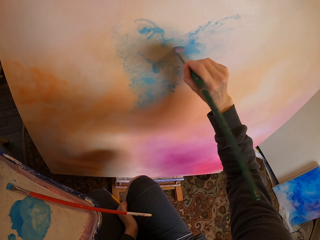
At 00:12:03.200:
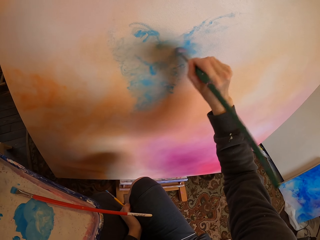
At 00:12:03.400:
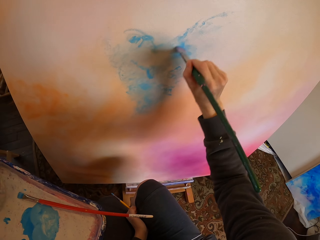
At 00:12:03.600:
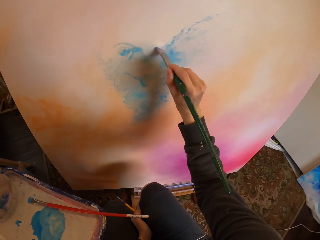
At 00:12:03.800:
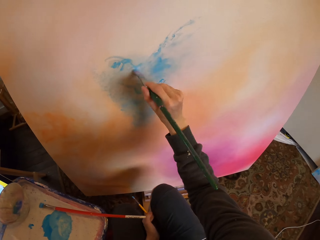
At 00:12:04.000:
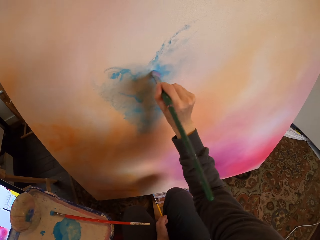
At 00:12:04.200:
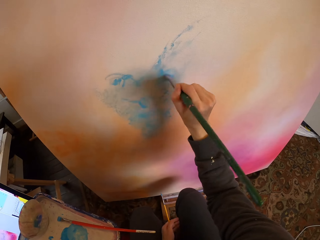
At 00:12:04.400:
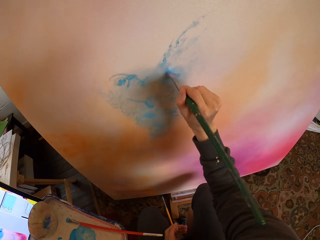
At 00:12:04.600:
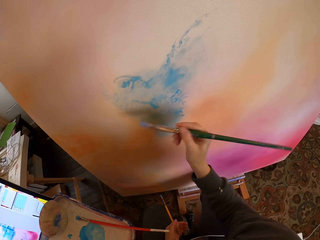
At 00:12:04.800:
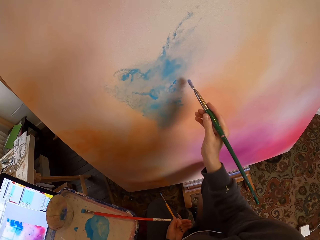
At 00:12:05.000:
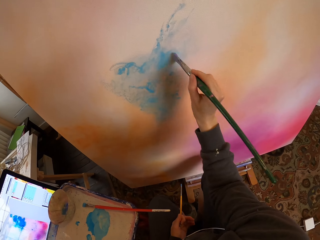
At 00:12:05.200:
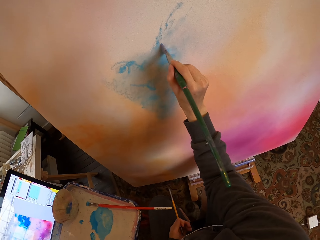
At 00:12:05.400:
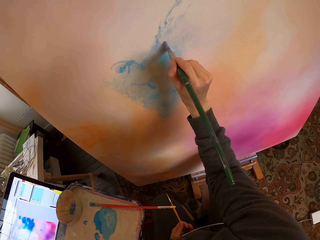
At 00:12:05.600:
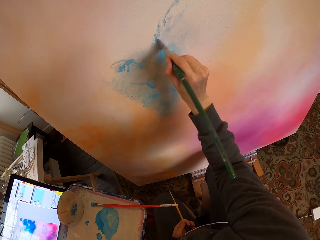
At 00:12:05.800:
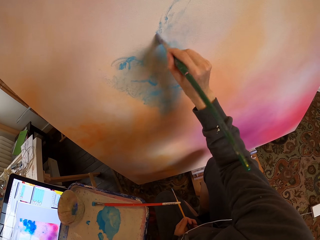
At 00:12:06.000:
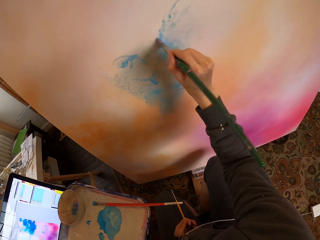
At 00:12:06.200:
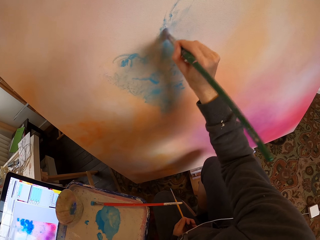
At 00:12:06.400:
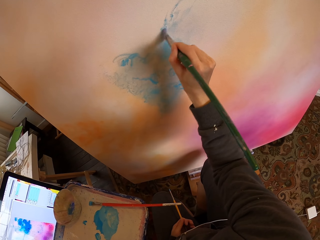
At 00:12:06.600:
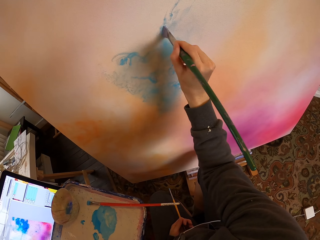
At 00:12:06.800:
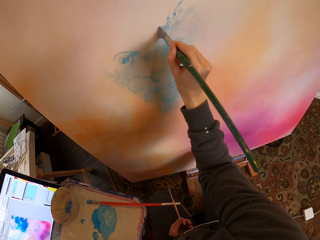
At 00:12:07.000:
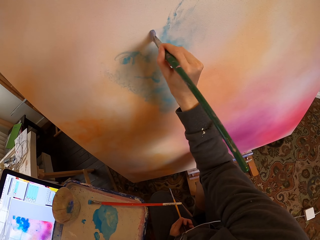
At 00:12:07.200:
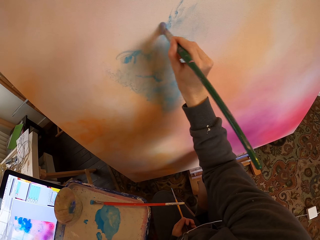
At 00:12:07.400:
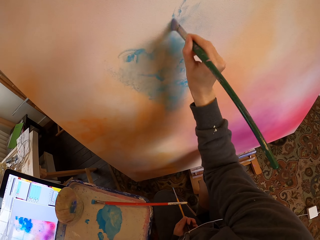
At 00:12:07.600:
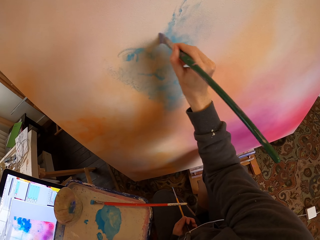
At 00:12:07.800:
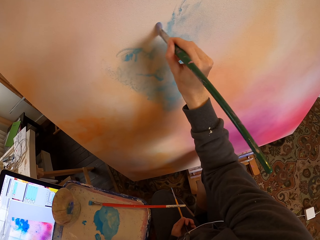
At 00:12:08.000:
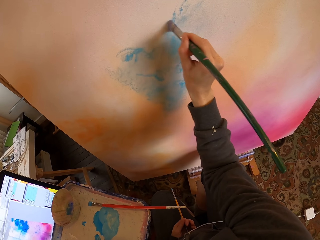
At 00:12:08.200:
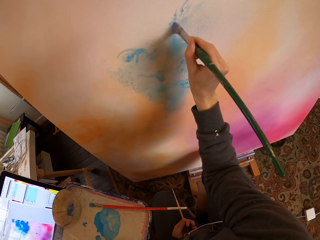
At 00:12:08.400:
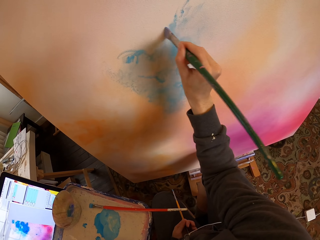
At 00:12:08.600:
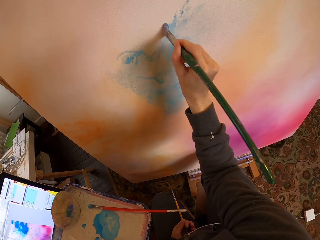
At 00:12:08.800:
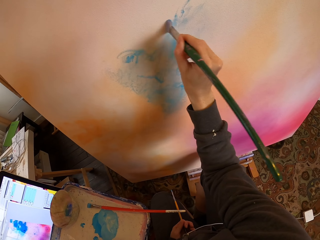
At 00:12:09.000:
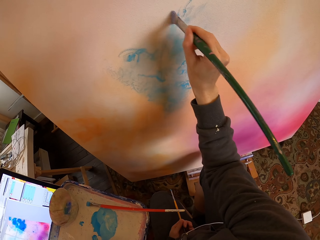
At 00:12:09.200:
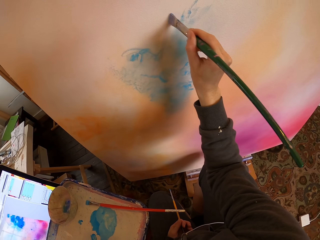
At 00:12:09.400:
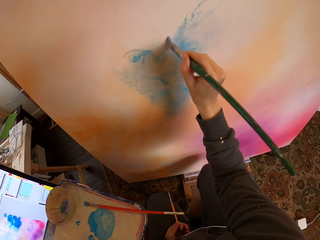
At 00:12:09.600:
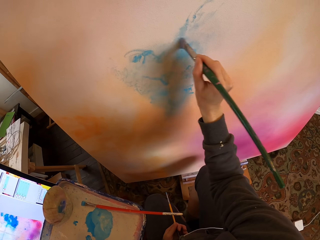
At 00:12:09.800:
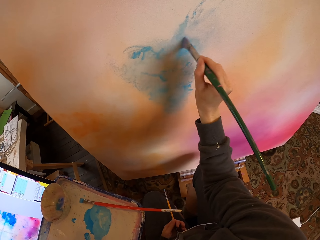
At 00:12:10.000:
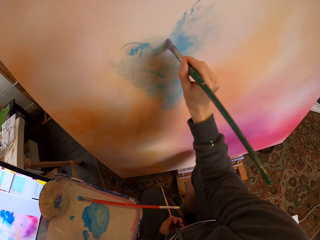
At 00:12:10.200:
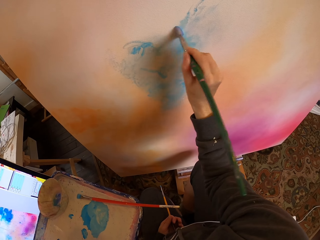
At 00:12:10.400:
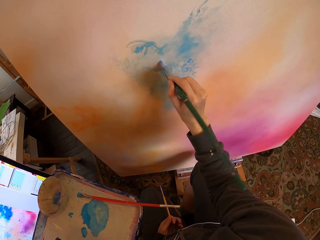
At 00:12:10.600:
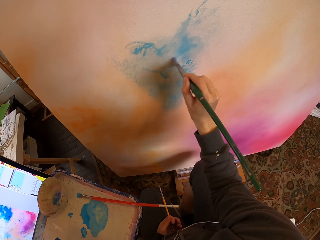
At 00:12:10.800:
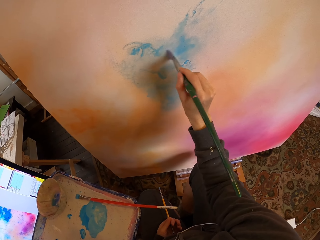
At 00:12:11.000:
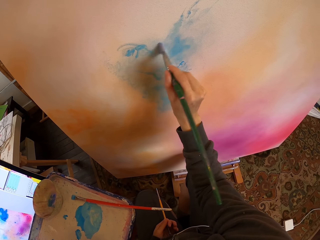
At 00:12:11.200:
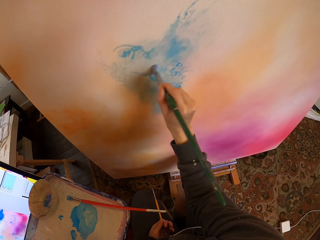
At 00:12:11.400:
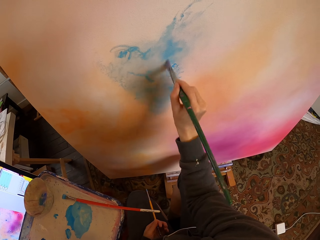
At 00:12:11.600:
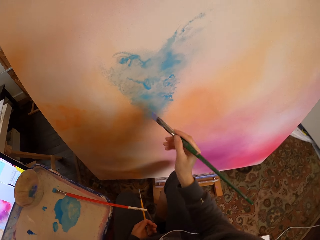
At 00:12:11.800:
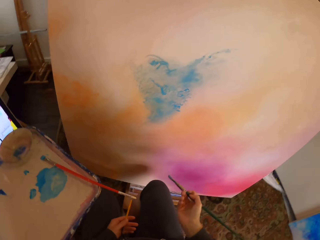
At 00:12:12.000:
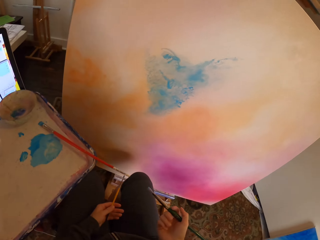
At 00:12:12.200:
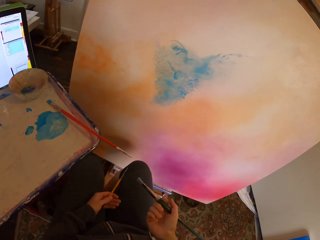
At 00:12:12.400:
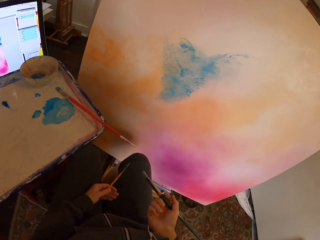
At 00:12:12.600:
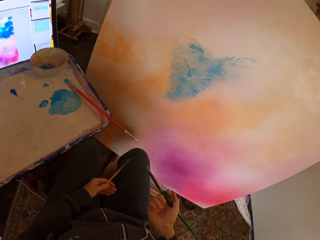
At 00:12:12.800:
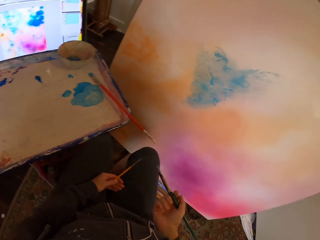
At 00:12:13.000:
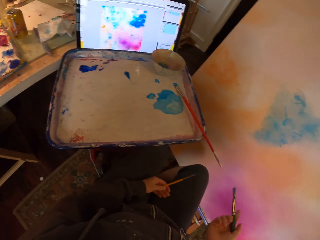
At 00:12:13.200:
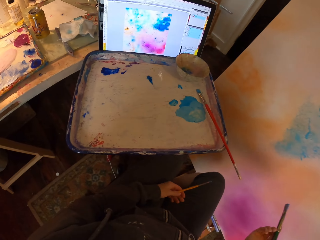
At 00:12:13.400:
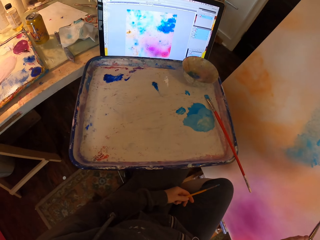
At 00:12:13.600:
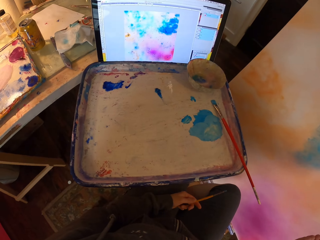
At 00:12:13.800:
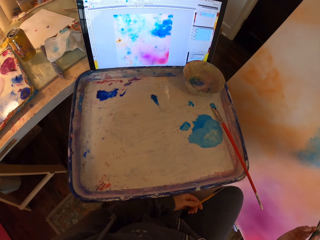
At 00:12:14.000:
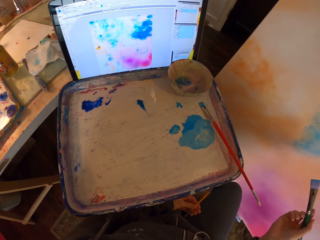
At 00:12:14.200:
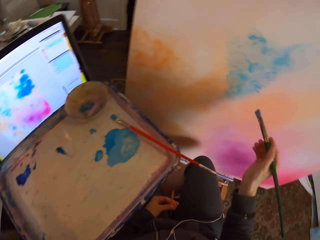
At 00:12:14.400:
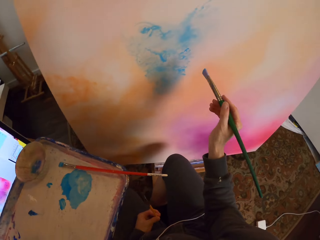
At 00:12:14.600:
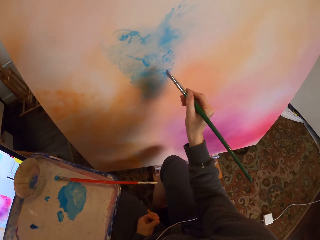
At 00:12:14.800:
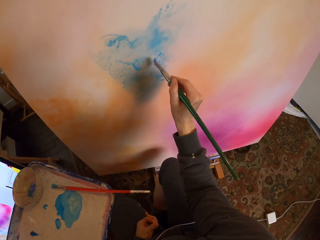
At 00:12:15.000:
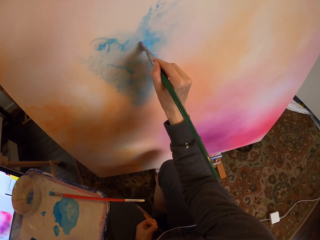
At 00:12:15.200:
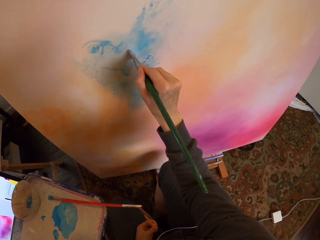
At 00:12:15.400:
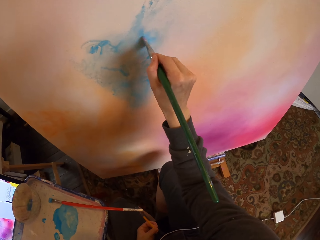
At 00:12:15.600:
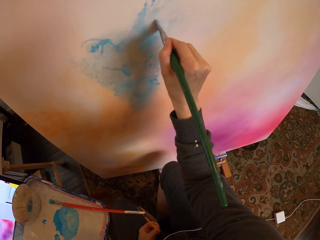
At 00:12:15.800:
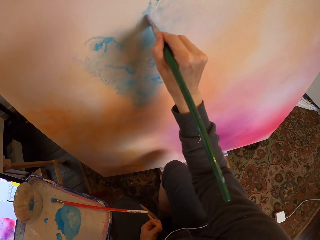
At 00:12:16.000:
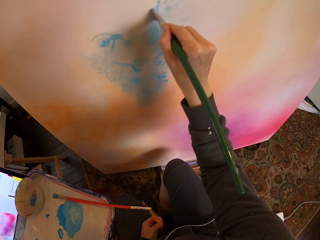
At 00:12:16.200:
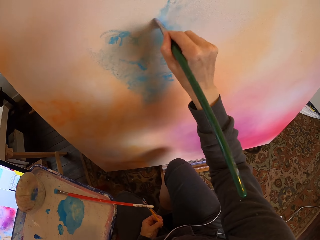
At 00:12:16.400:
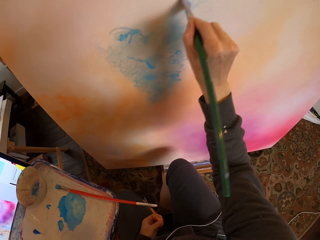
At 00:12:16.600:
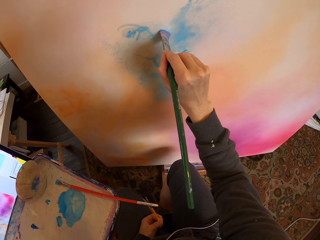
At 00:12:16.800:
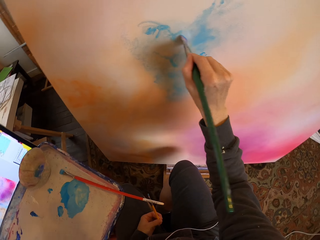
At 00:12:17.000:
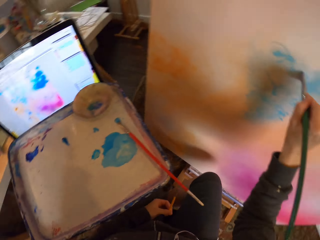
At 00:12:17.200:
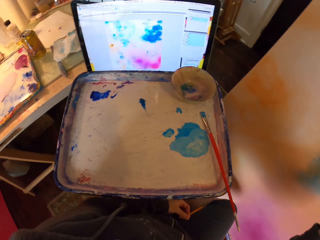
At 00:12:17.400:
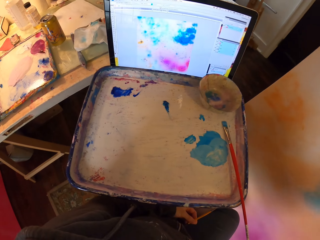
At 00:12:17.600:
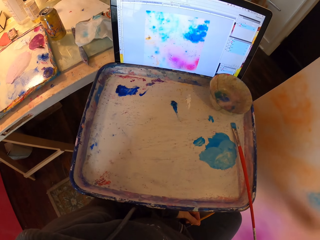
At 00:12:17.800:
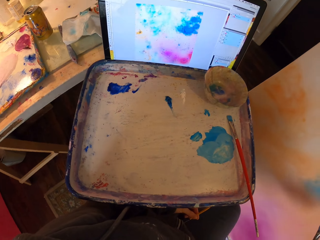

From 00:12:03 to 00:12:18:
The camera wearer stares at the painting. They paint on the painting board.

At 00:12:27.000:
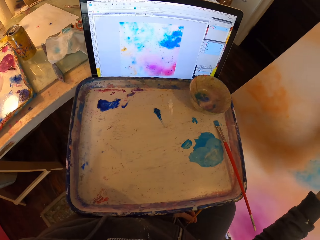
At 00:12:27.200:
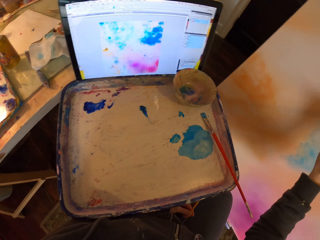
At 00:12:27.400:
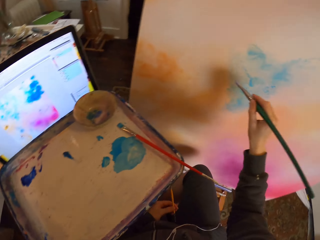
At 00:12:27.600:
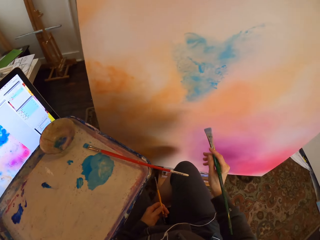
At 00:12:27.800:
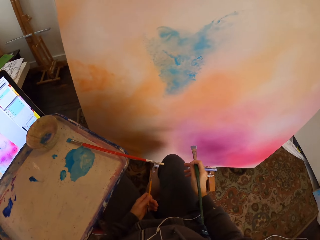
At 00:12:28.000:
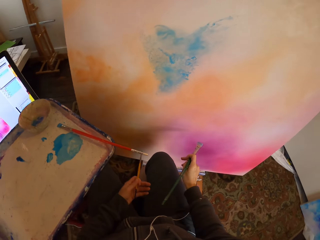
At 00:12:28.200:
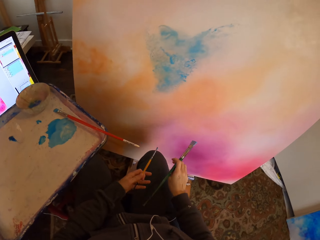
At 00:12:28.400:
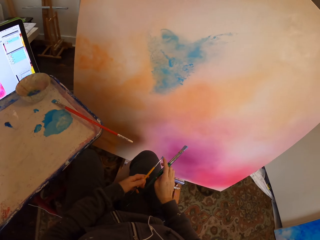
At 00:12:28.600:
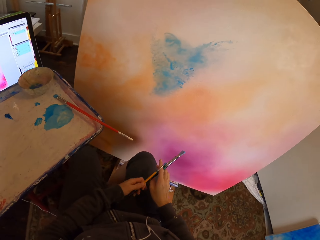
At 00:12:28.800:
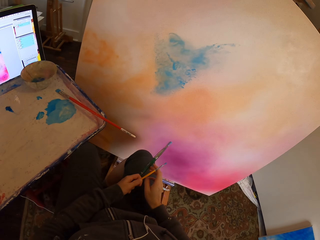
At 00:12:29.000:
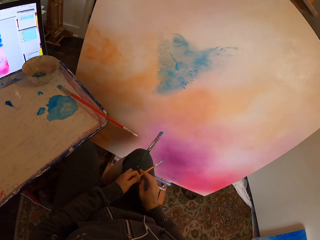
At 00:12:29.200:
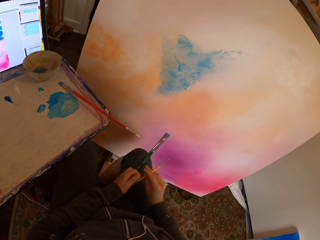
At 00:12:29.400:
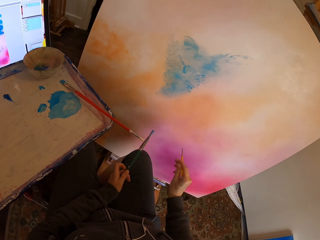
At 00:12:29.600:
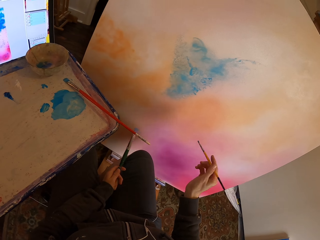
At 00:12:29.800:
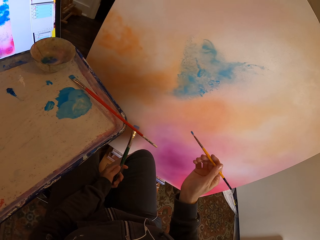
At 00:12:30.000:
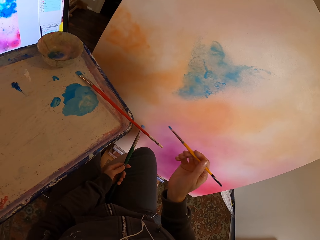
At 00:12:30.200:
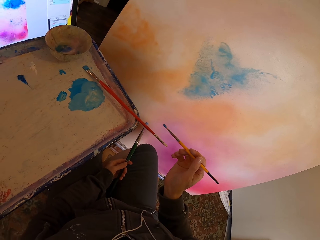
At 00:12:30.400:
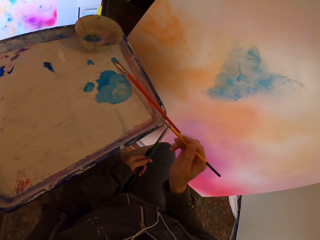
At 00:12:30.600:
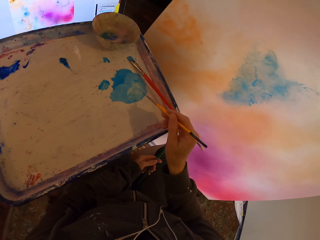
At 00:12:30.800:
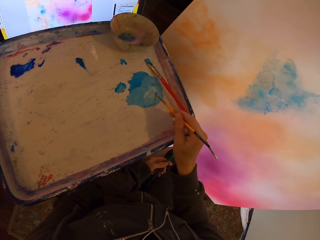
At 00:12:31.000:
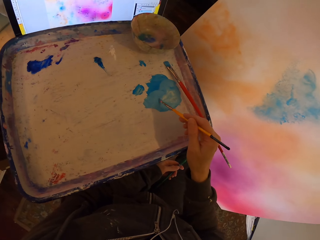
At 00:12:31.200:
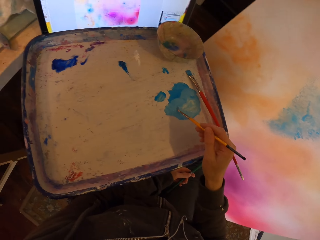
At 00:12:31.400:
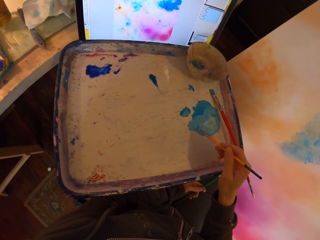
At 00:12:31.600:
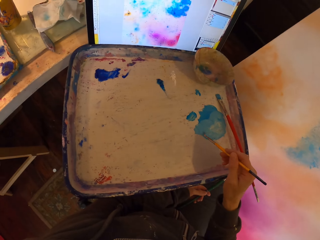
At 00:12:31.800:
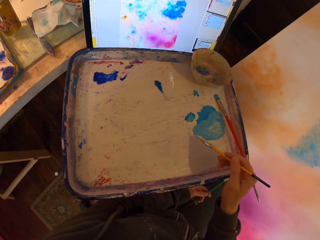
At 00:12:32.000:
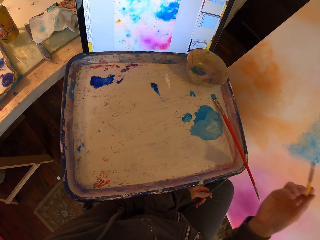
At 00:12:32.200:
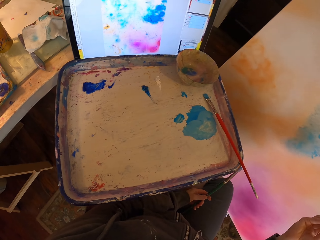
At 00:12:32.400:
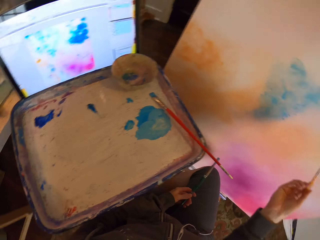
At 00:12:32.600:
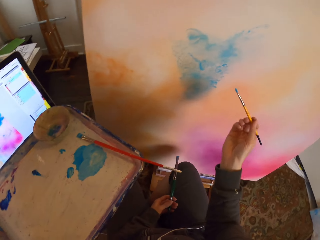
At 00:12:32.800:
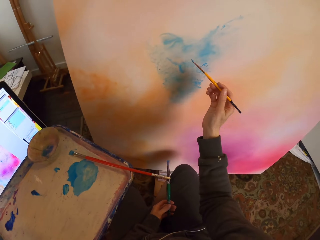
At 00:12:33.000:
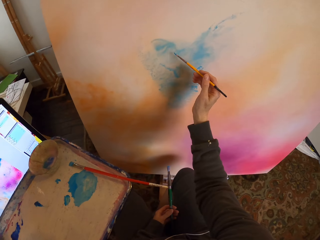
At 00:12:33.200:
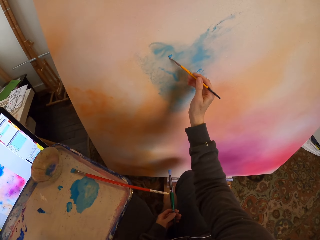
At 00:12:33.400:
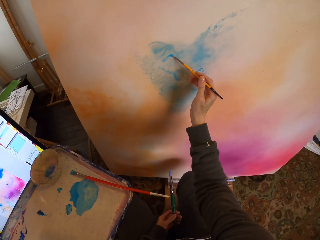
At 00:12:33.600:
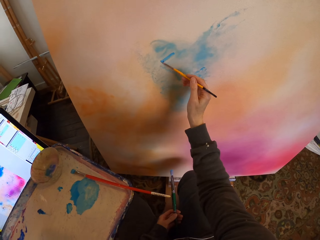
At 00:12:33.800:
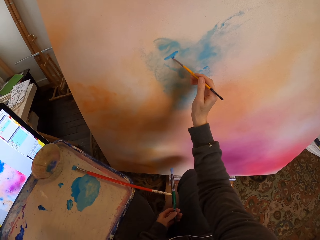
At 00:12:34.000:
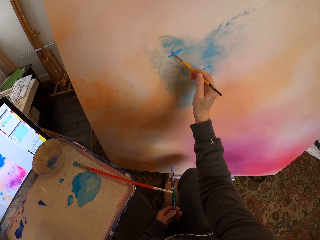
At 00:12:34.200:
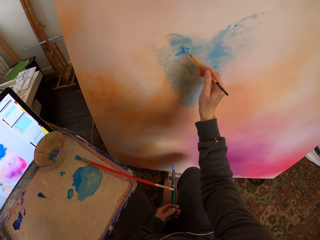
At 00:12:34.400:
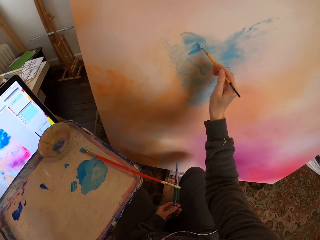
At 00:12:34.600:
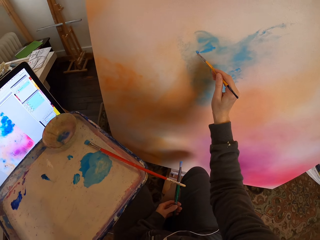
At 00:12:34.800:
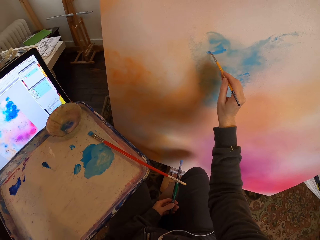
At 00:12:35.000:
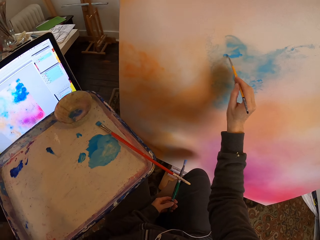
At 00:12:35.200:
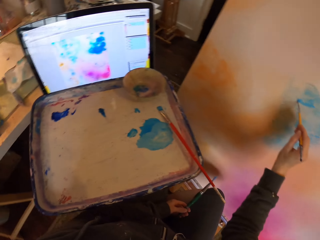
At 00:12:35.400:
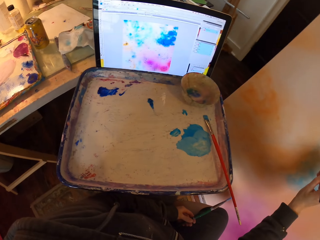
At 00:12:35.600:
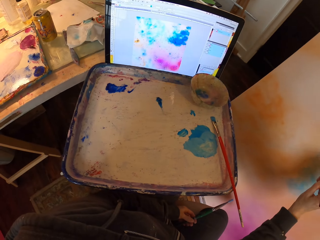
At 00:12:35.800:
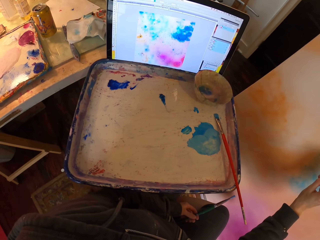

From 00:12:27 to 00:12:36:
The camera wearer shifts paintbrushes in their hands. They scoop paint on the paint tray with the smaller paintbrush. They paint on the painting board using the small paintbrush as they copy from the screen.
